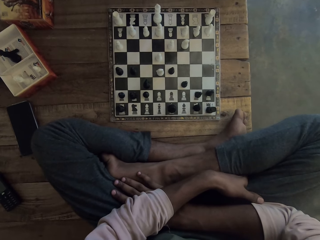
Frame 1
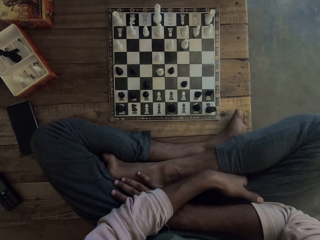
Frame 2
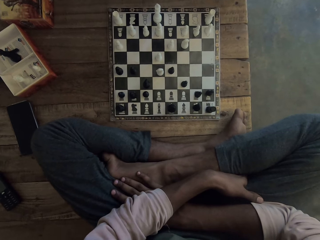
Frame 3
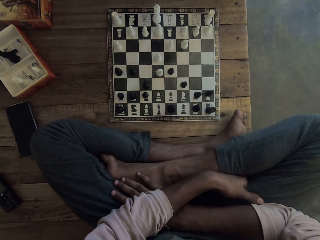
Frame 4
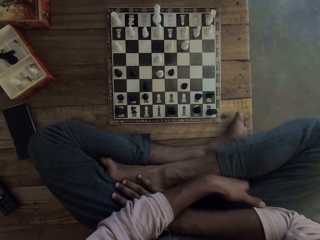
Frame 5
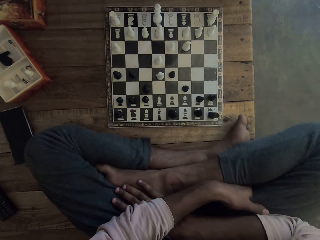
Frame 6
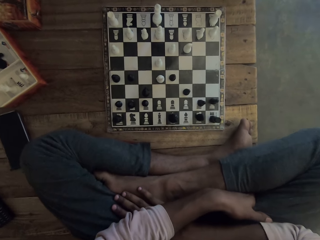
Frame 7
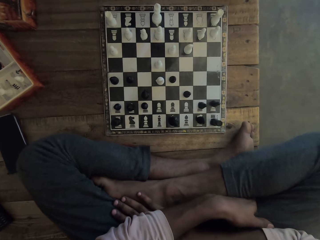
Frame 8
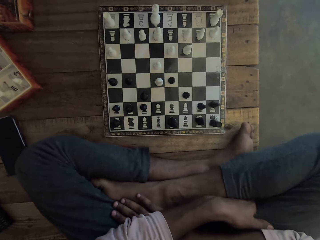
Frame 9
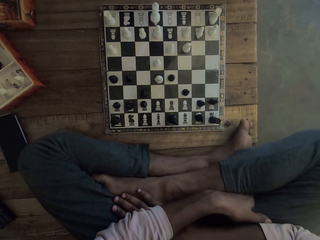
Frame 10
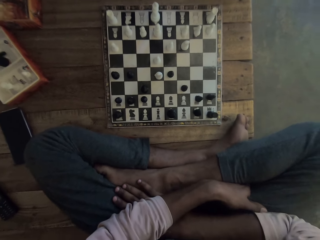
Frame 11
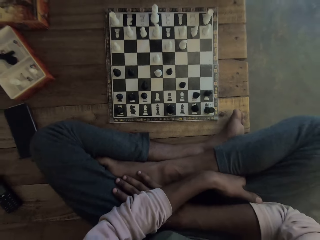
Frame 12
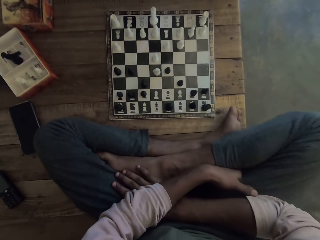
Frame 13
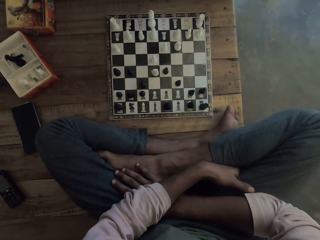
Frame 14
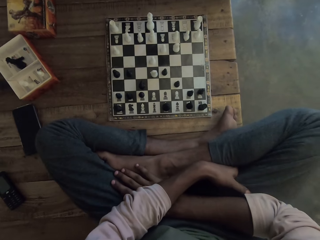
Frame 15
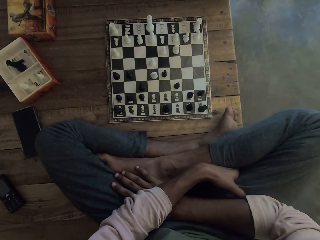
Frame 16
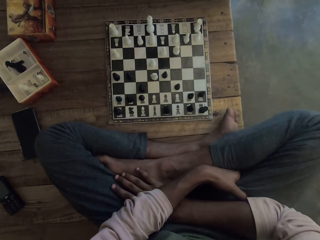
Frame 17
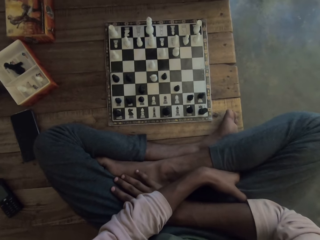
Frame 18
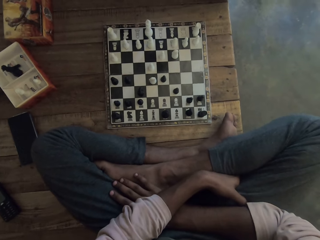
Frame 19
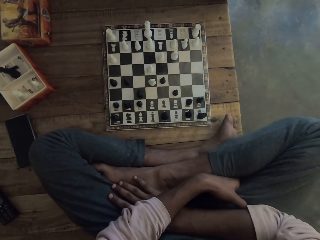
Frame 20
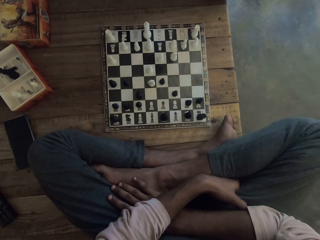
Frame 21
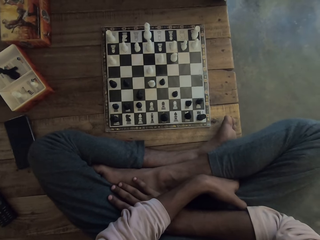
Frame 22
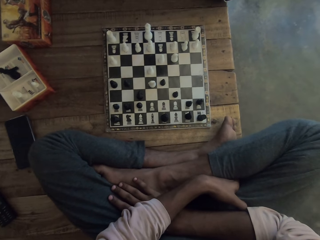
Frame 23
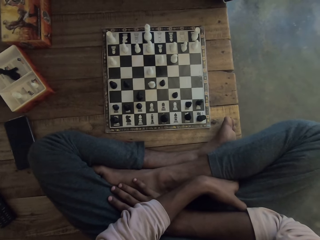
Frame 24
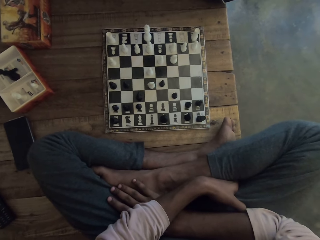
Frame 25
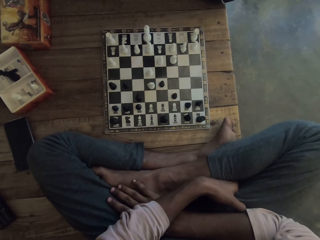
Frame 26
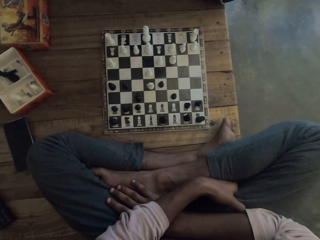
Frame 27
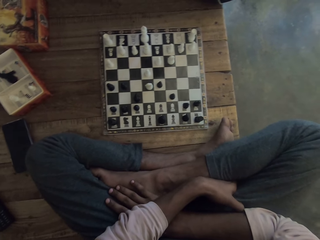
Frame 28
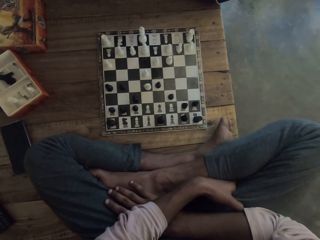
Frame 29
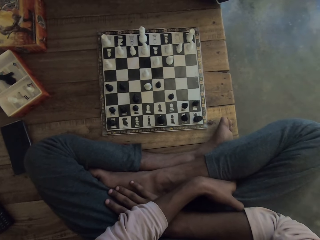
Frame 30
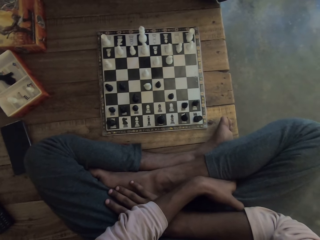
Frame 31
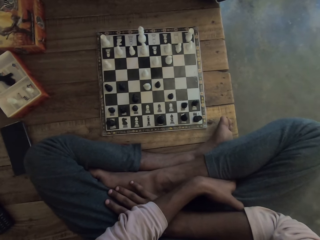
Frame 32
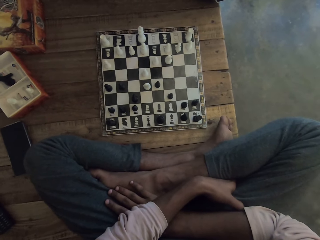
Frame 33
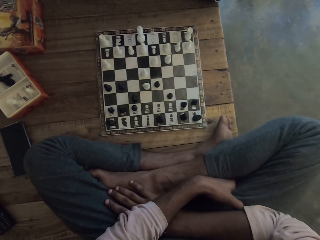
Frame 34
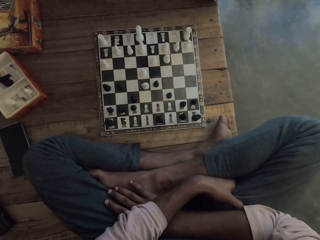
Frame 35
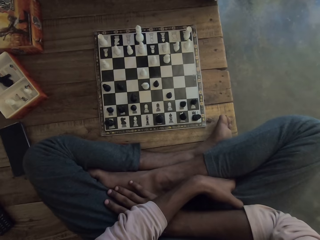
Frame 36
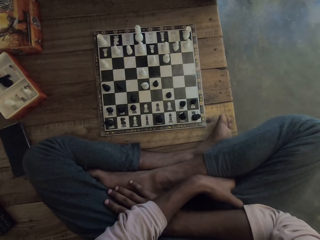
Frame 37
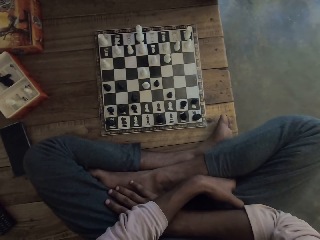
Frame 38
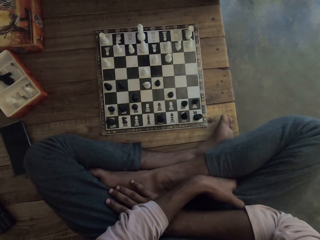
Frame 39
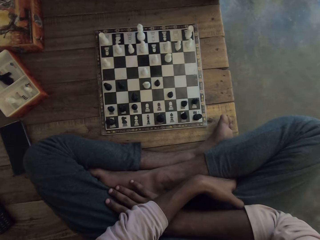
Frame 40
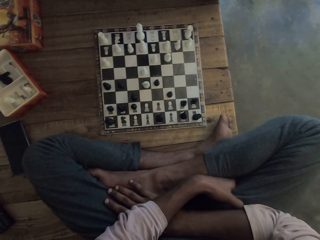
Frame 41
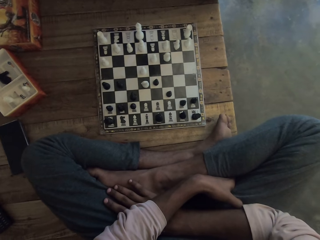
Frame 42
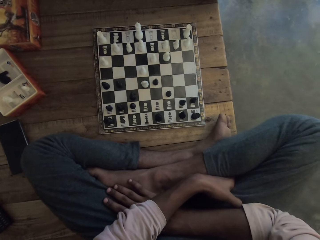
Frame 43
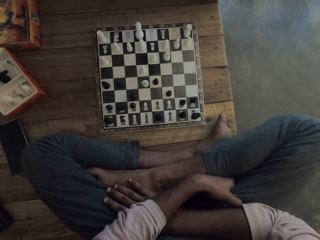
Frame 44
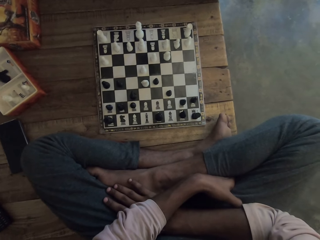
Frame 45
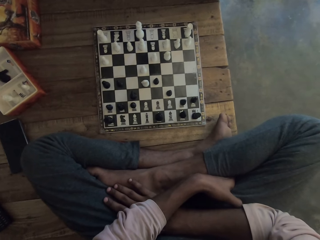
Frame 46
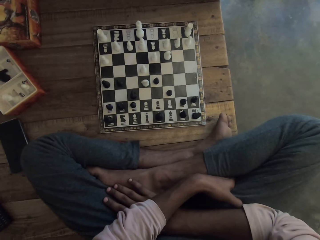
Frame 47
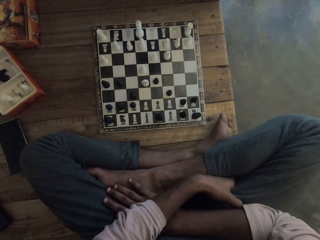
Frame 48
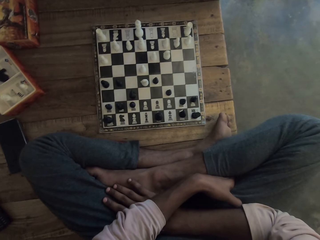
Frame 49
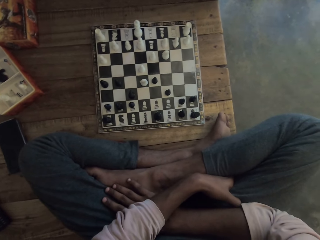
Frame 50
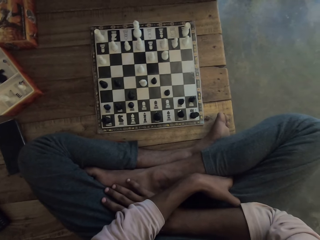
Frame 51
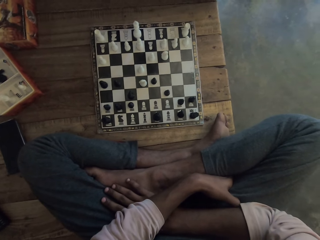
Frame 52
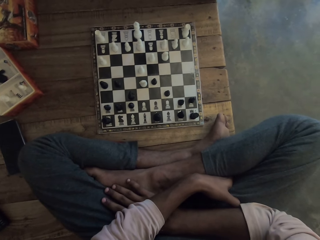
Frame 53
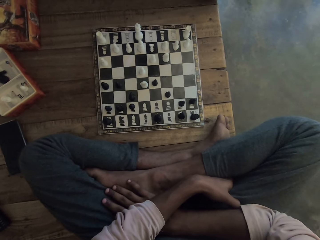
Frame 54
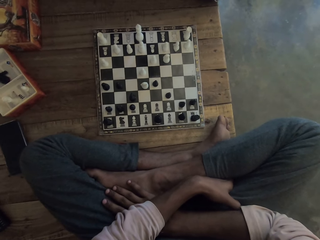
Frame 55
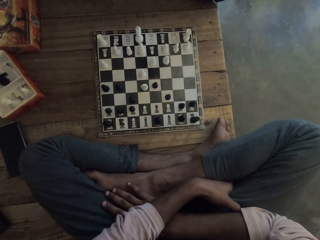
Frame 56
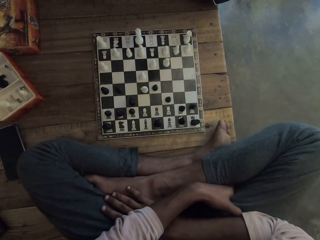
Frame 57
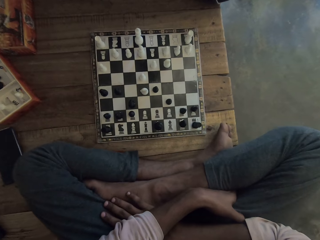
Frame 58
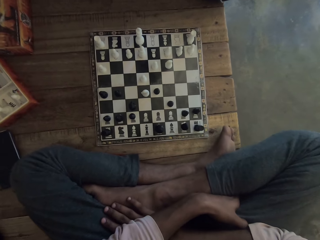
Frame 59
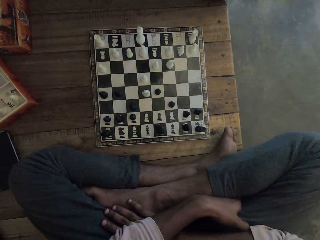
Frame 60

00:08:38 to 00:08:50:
The camera wearer shakes the legs.

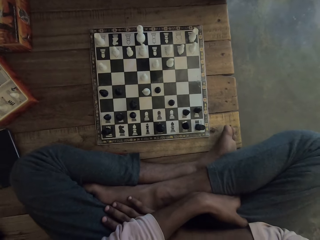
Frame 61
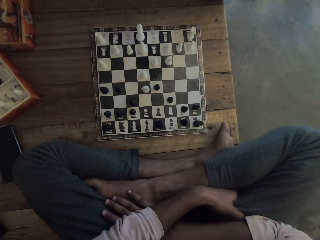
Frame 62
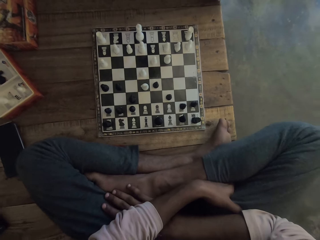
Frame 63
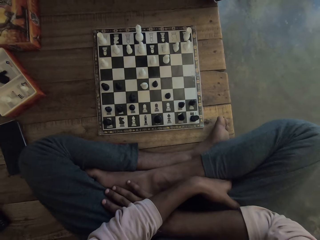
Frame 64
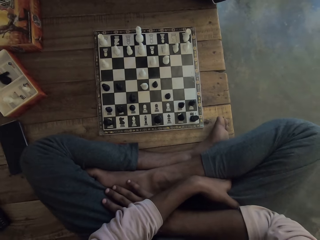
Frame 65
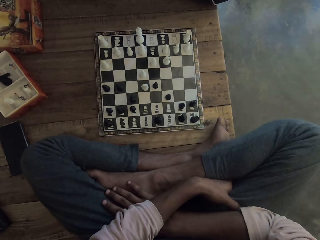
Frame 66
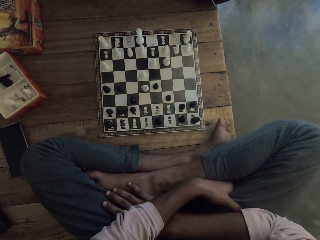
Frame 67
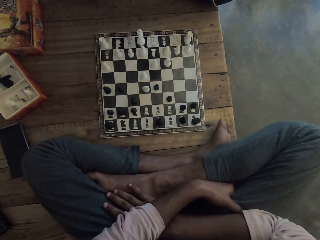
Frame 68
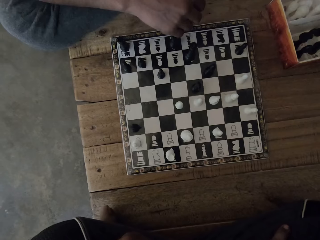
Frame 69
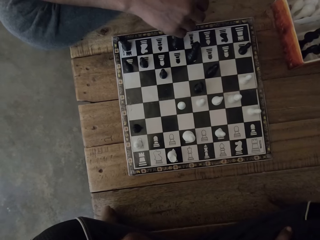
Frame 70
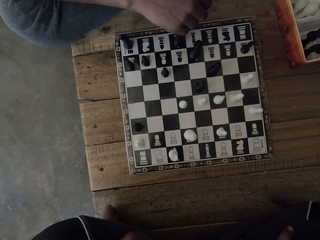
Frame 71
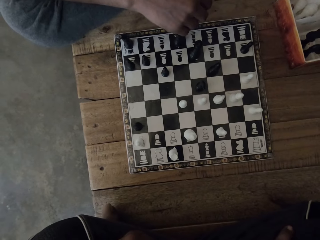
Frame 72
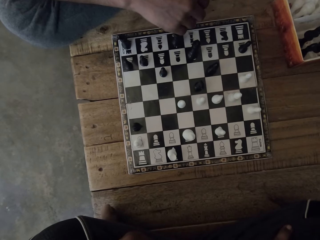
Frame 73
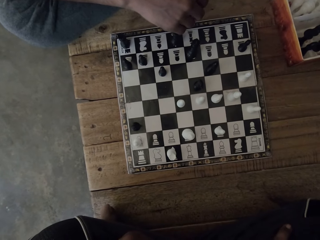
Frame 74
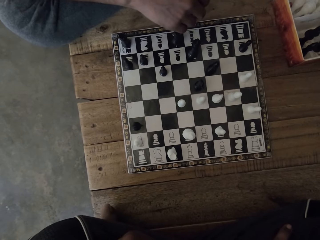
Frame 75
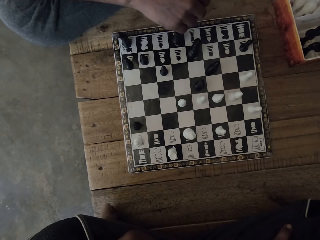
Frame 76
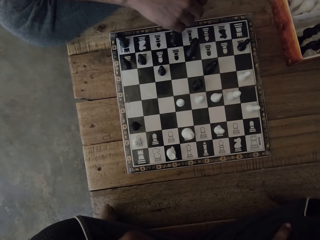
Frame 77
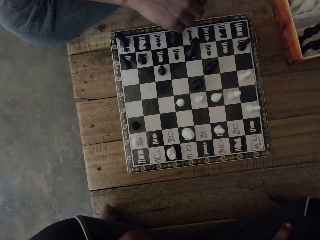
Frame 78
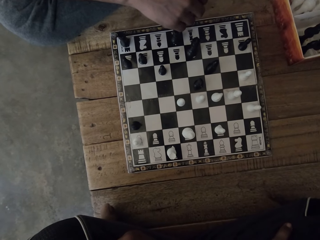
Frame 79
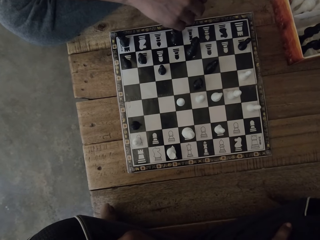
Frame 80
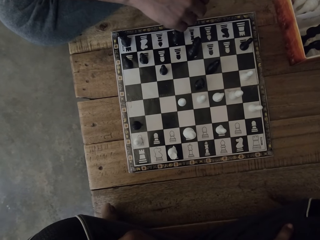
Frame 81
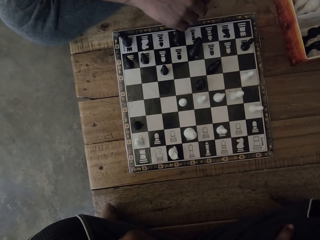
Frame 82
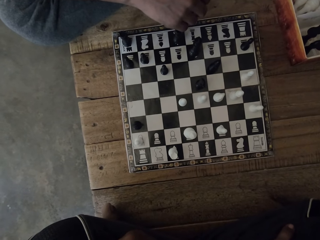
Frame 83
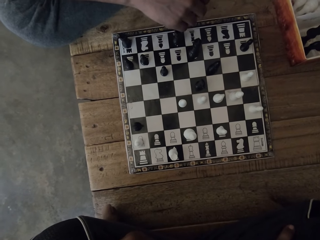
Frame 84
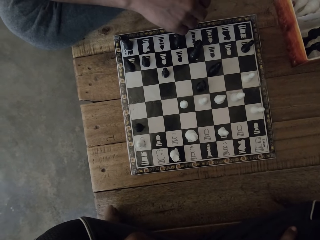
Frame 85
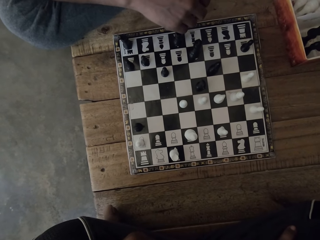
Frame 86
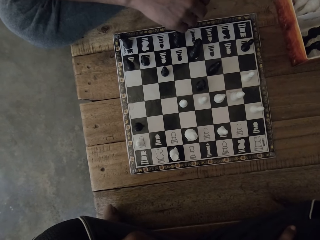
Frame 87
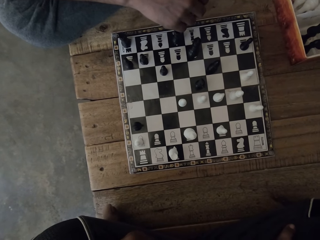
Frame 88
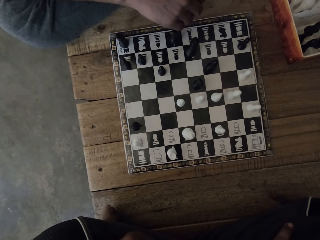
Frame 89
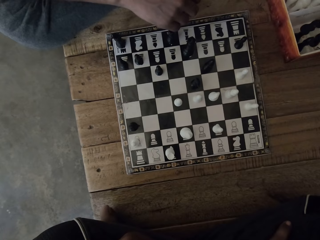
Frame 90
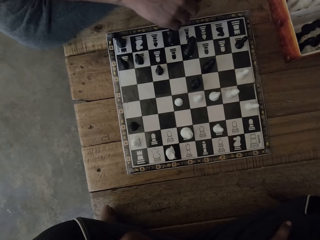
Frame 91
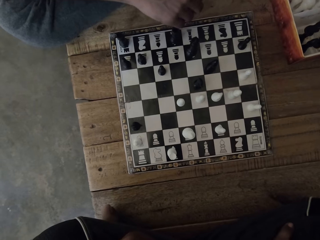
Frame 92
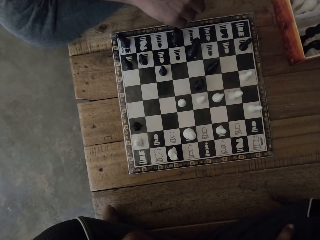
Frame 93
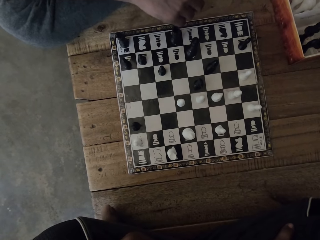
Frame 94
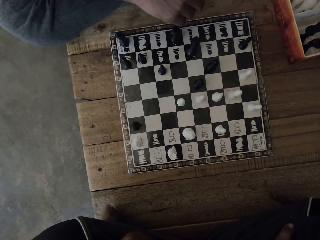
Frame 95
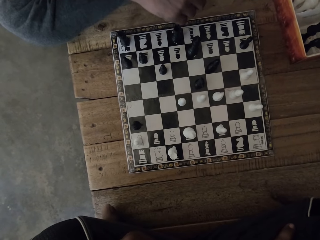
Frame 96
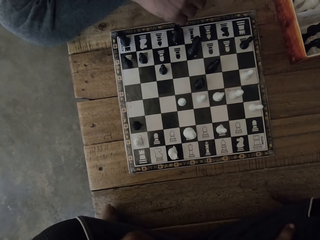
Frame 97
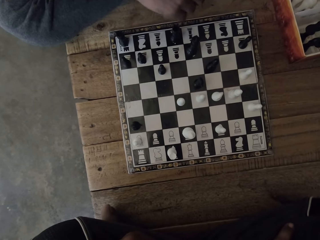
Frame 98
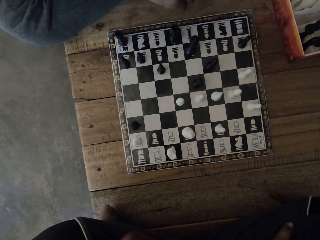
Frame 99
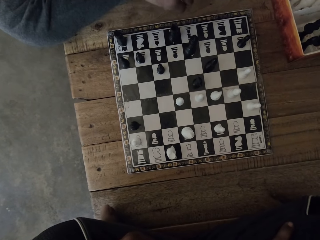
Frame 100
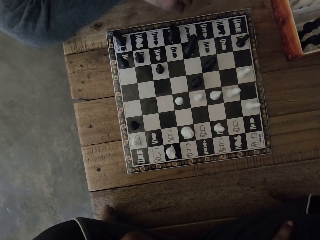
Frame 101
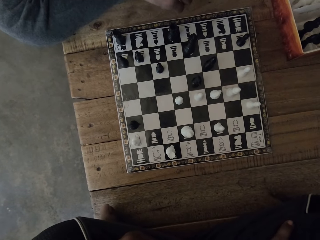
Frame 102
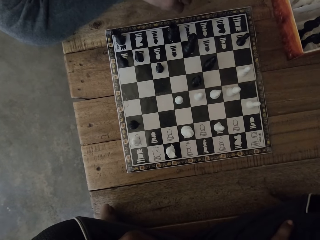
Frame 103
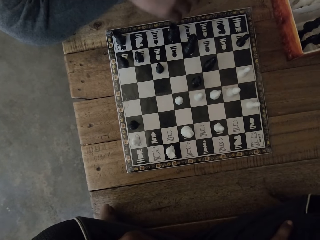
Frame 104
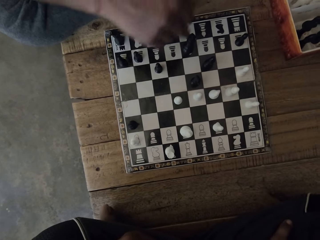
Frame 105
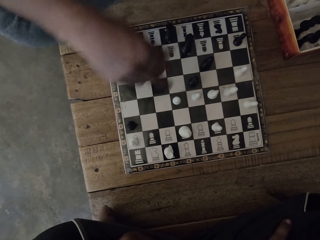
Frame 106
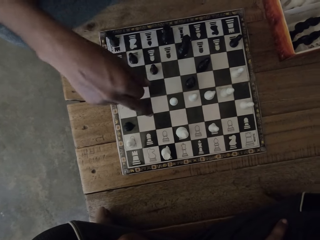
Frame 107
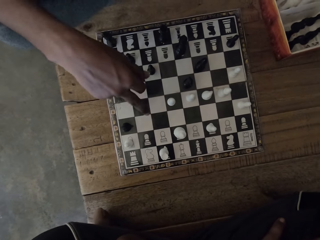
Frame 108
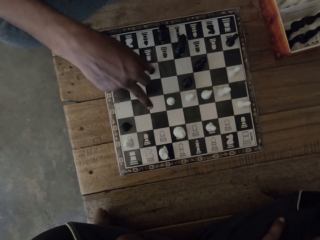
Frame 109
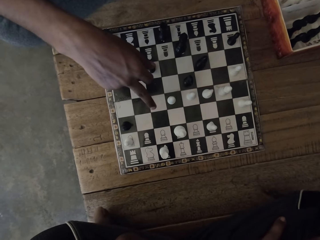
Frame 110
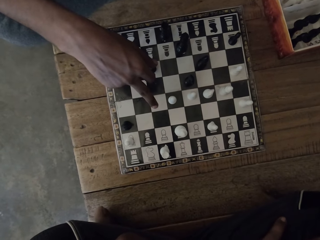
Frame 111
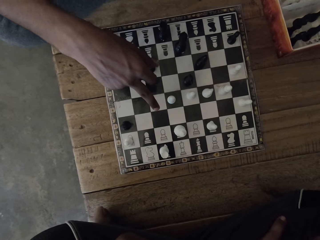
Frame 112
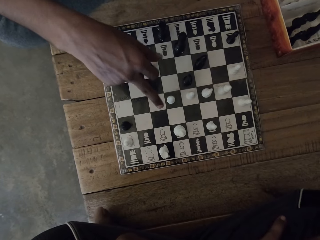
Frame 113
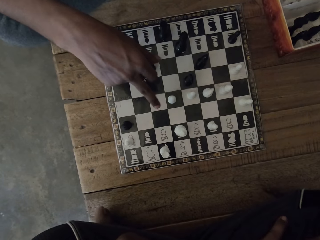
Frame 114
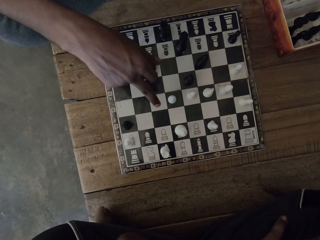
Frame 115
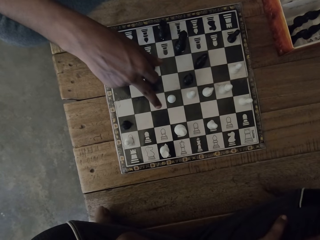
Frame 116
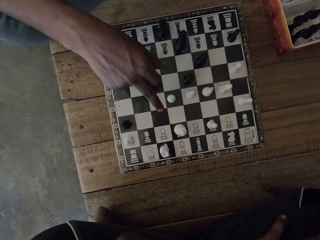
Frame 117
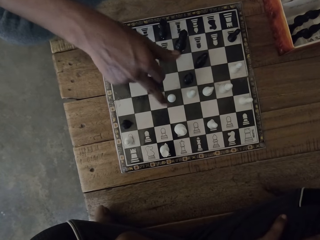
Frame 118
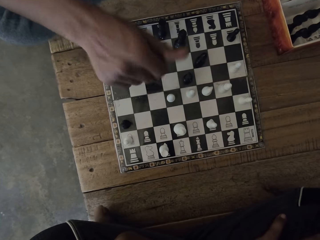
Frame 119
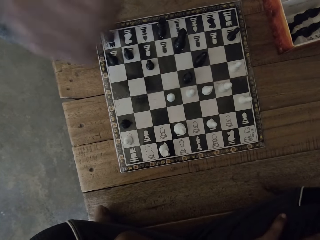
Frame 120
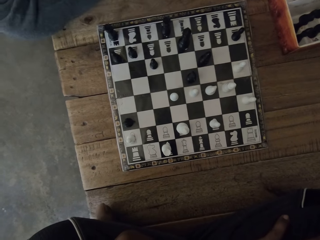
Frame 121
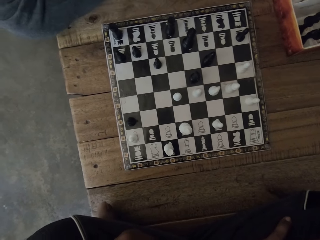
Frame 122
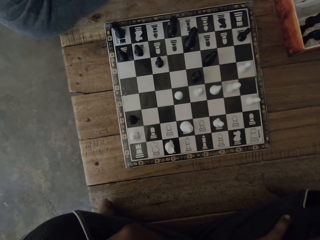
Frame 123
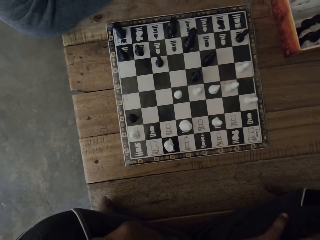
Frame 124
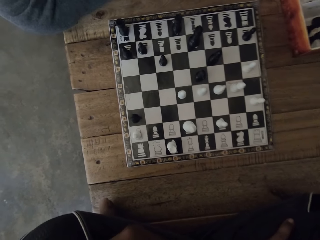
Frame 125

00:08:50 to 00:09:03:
The camera wearer points at the chess board. A man taps the chess board. The camera wearer moves the hand.
